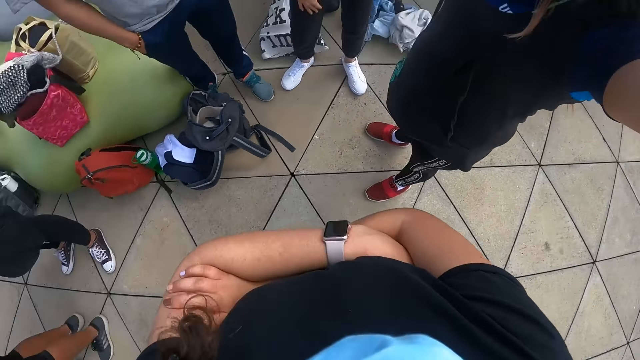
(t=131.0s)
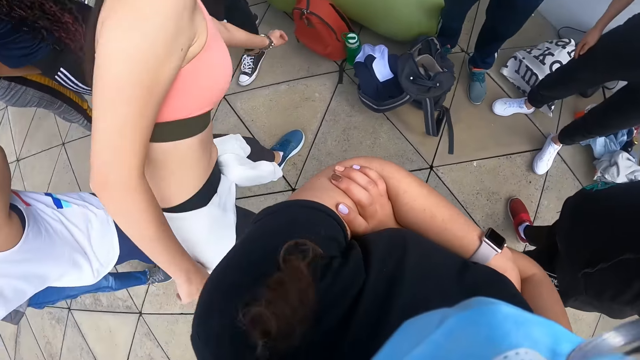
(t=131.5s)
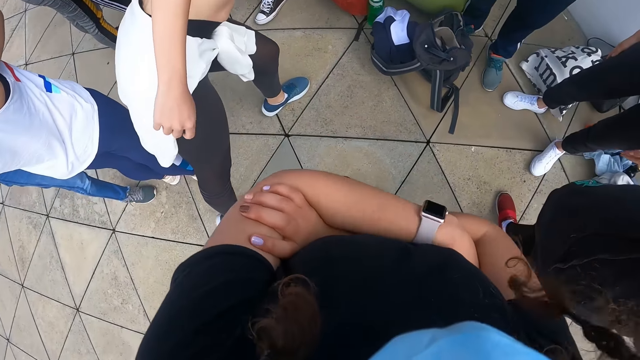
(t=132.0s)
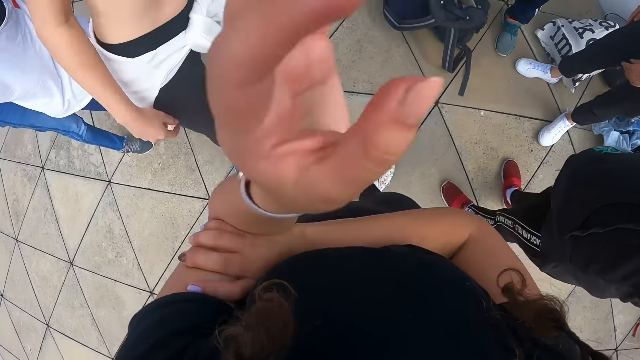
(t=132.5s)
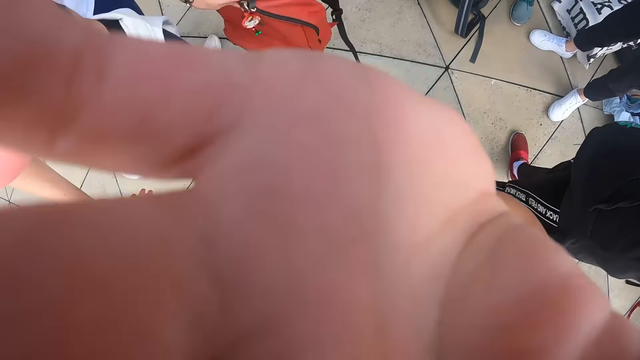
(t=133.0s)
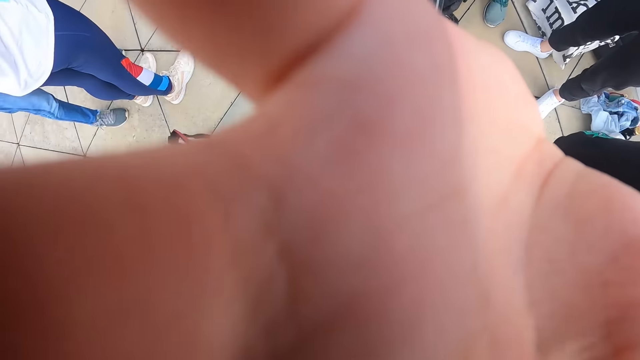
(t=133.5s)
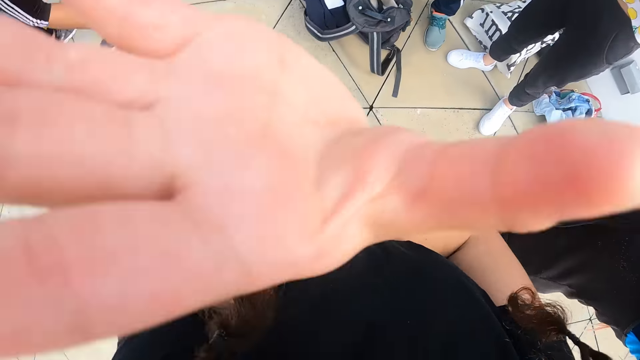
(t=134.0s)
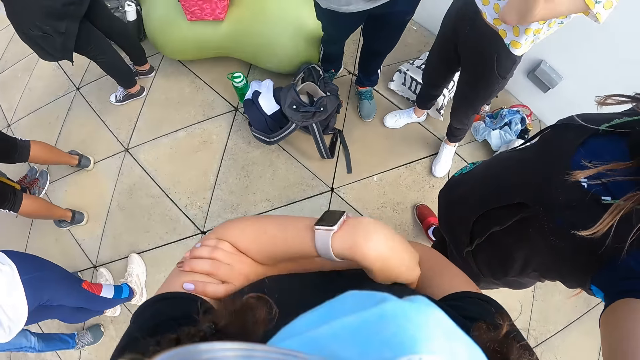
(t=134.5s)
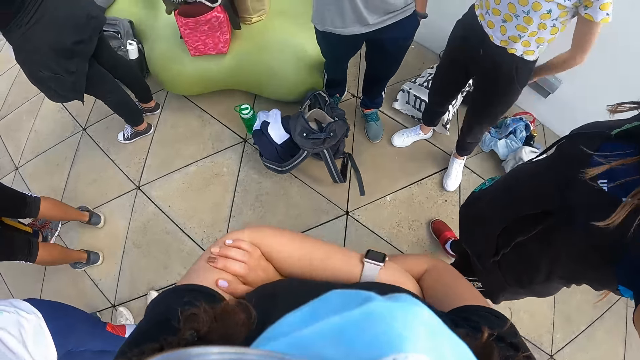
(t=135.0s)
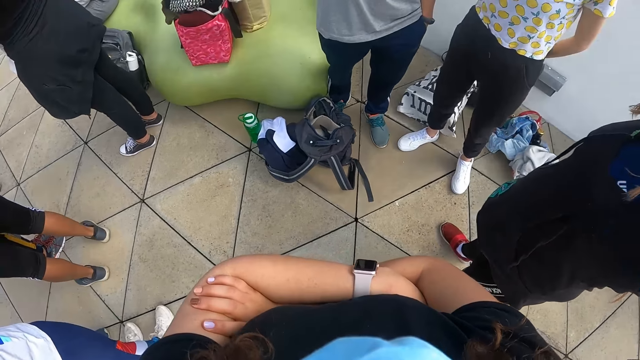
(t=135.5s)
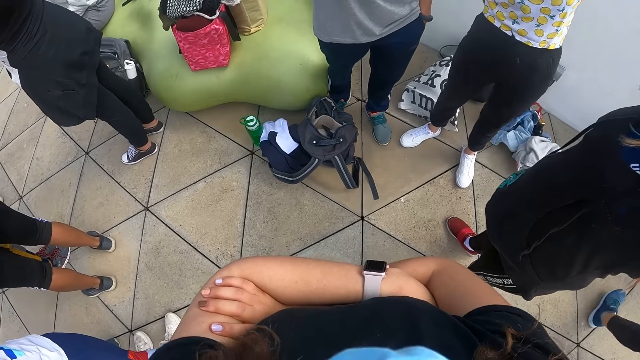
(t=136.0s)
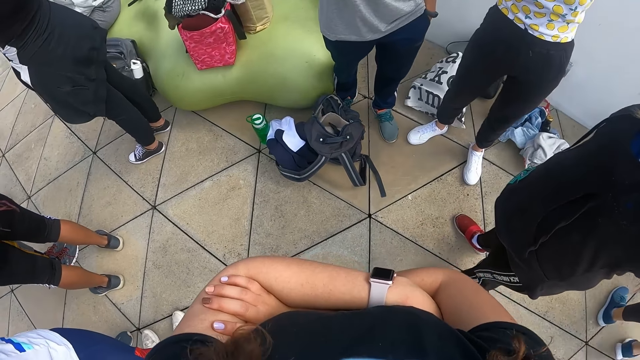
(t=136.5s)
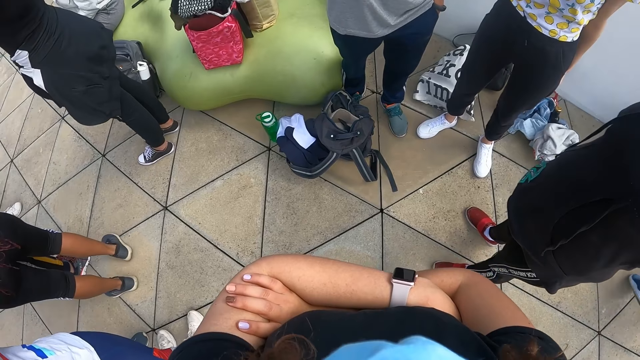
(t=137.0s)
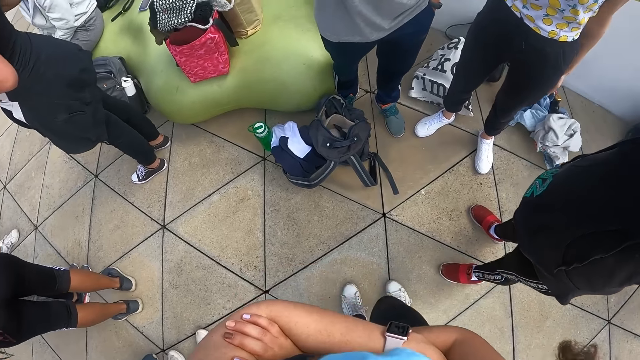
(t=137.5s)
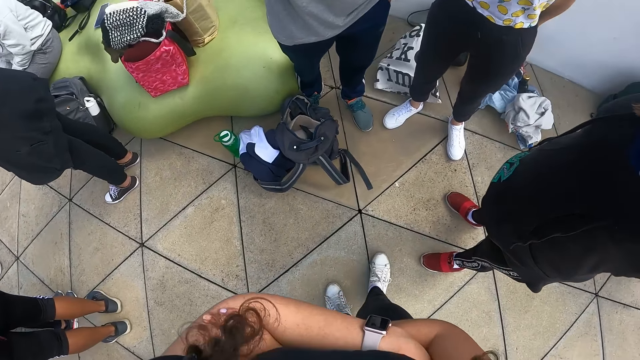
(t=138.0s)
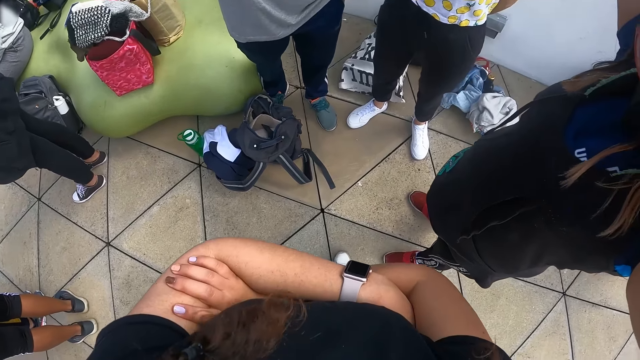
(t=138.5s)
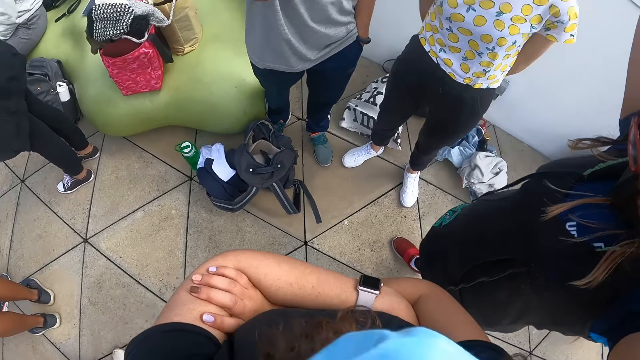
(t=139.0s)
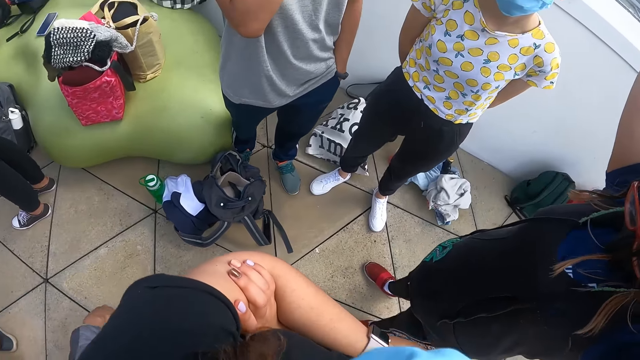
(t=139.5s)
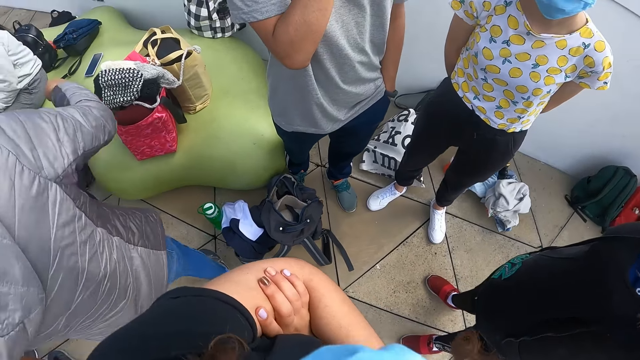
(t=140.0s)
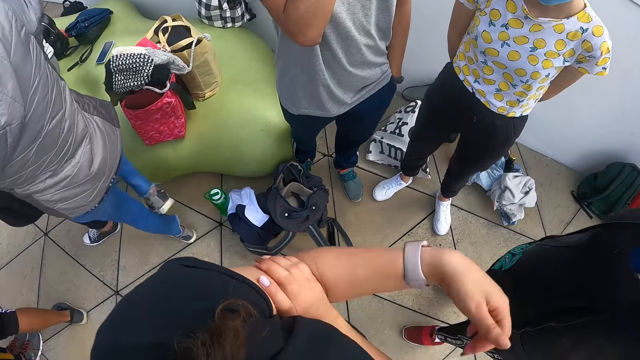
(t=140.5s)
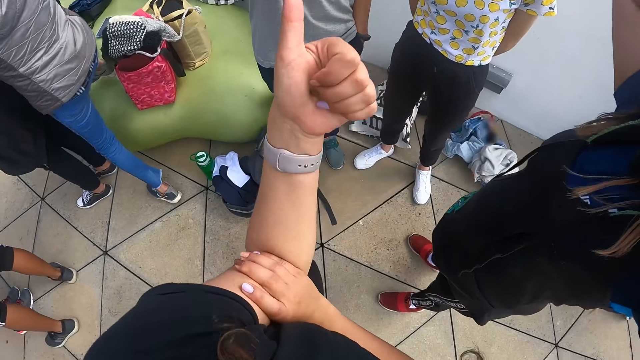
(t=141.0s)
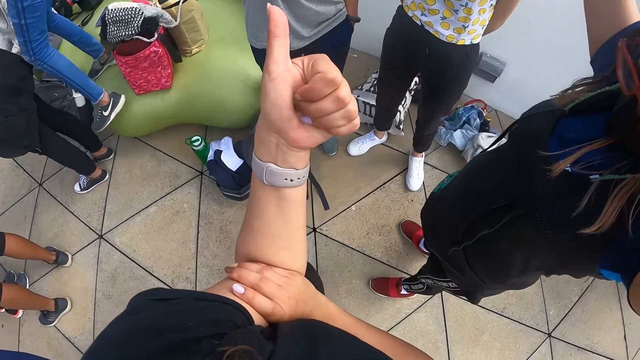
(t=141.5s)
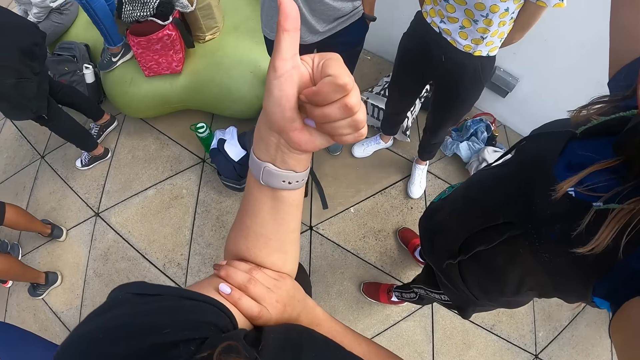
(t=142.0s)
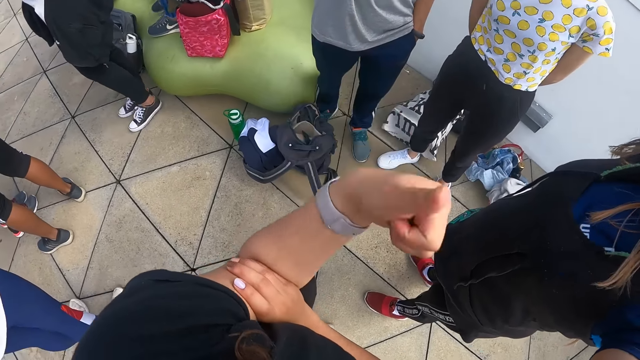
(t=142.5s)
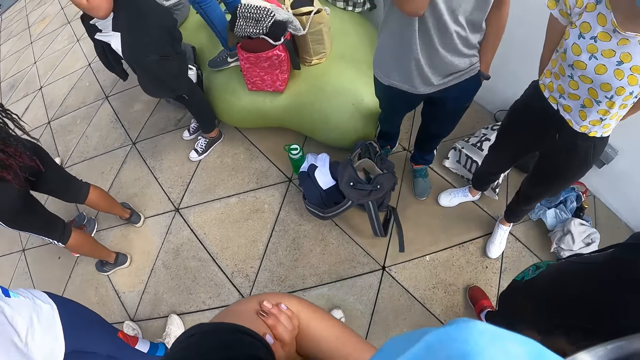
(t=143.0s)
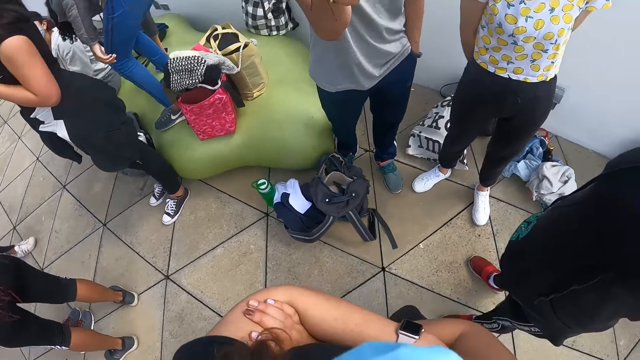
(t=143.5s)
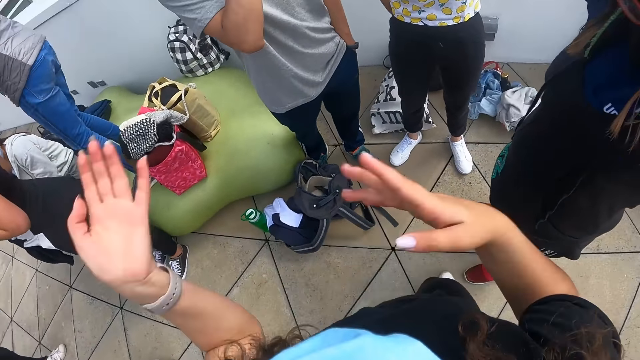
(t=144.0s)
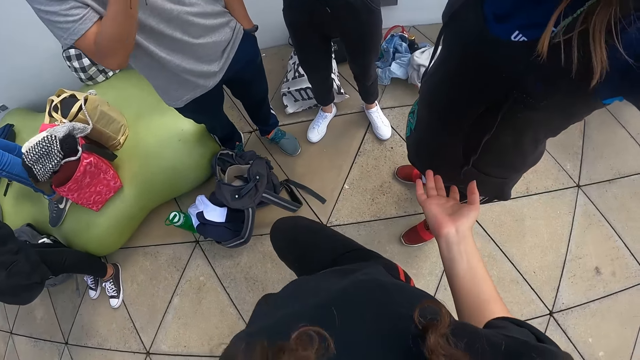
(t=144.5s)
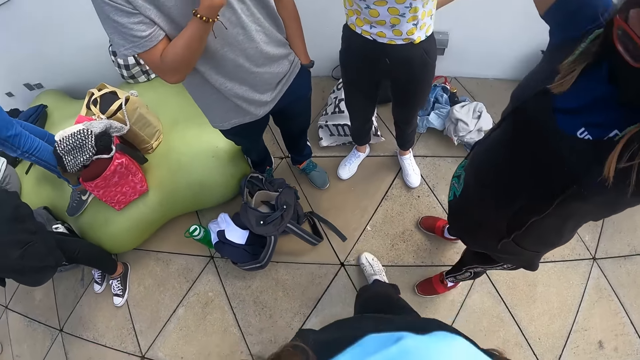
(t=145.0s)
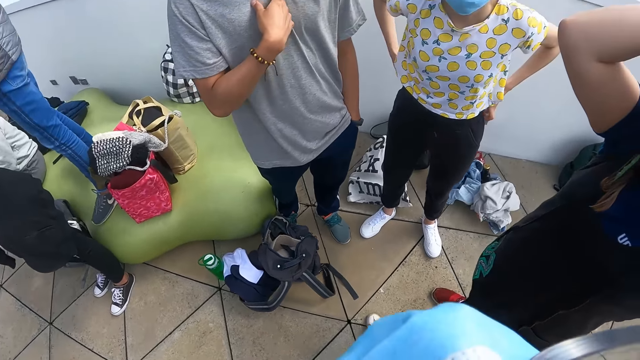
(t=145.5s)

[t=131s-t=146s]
The camera wearer turns left. A girl picks up a bag on the floor with her left hand. The camera wearer touches the camera on her face with her left hand. She adjusts the camera. She turns front. She raises her left hand. She converses with a person, another person and a third person. Another girl climbs on the sofa.

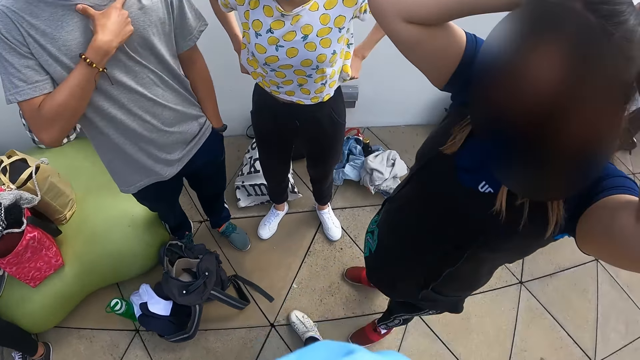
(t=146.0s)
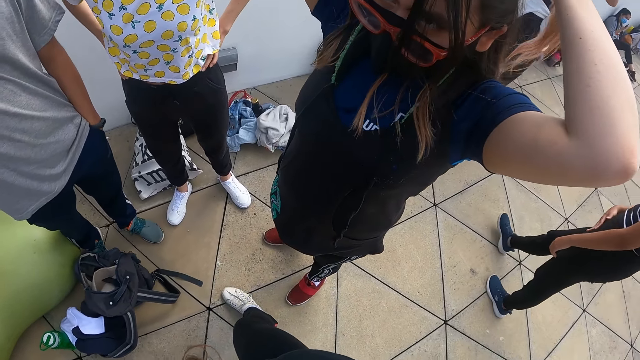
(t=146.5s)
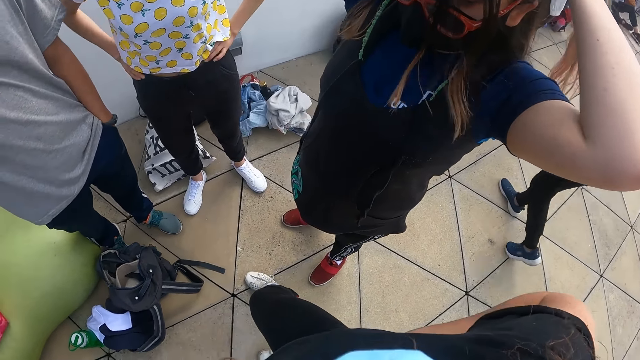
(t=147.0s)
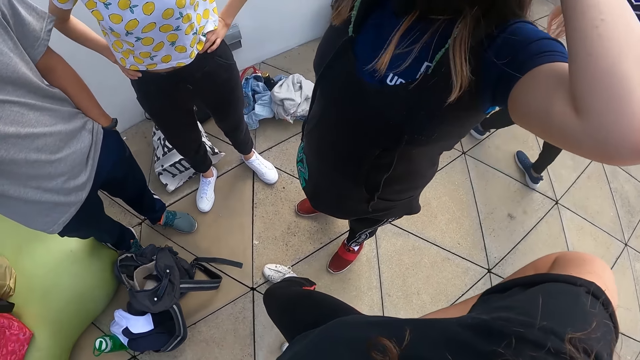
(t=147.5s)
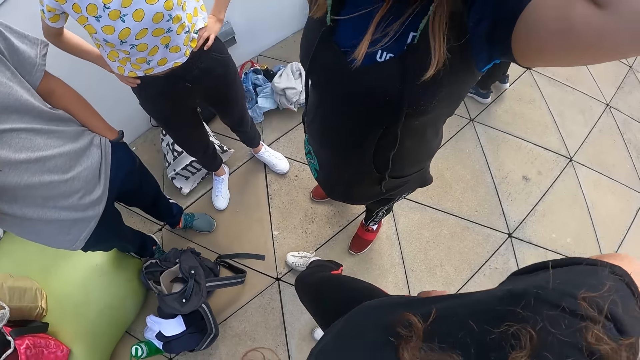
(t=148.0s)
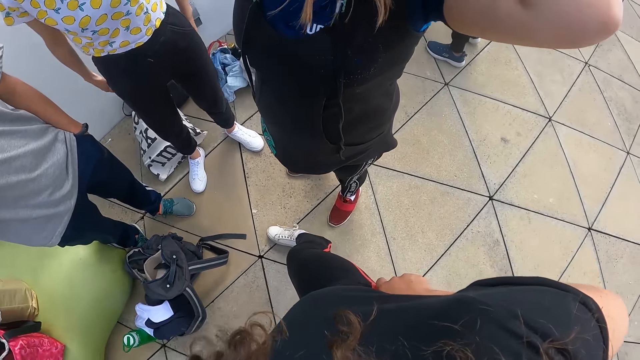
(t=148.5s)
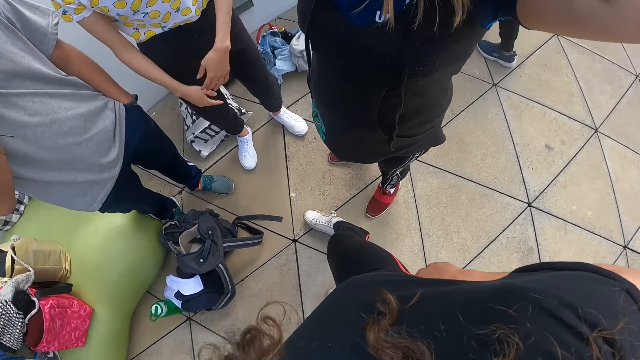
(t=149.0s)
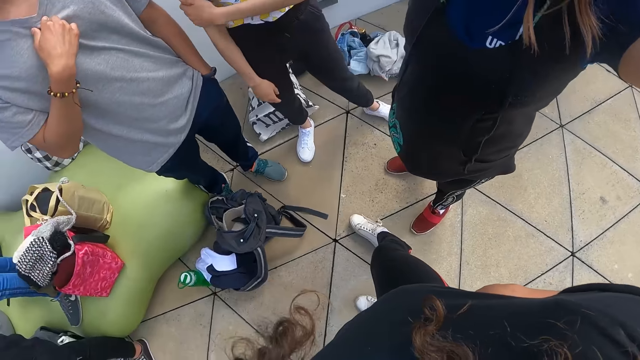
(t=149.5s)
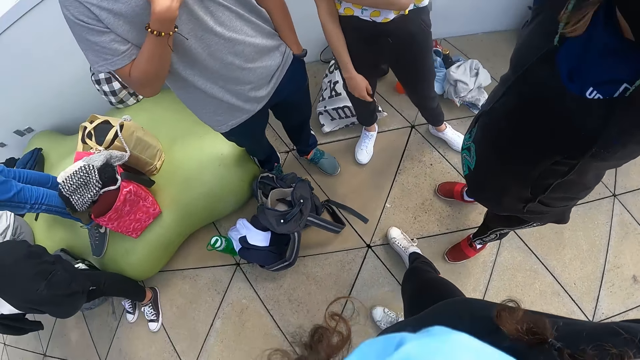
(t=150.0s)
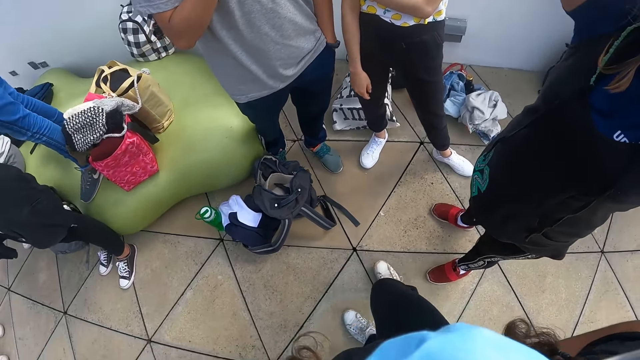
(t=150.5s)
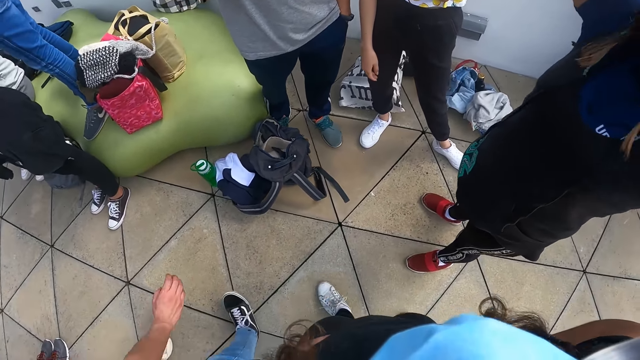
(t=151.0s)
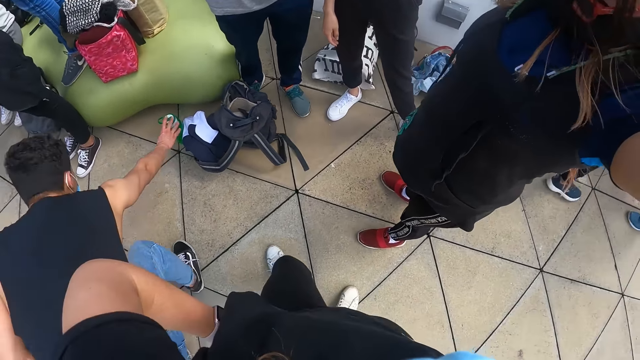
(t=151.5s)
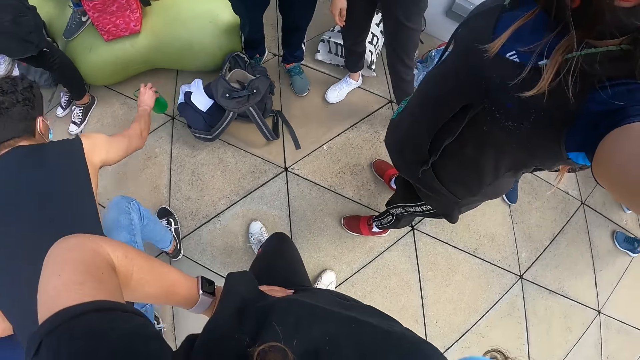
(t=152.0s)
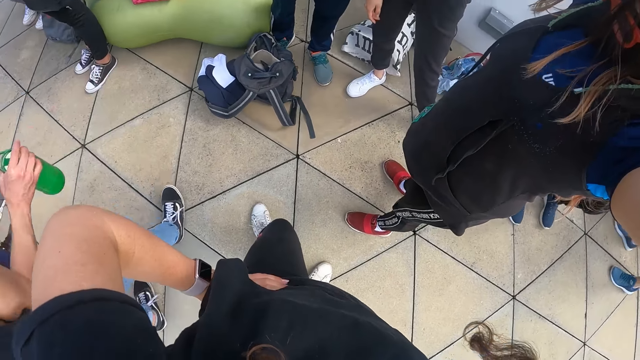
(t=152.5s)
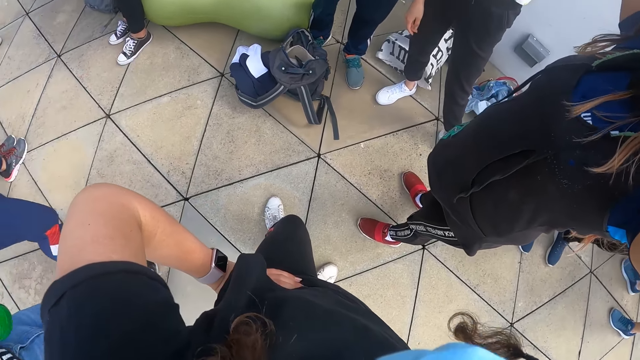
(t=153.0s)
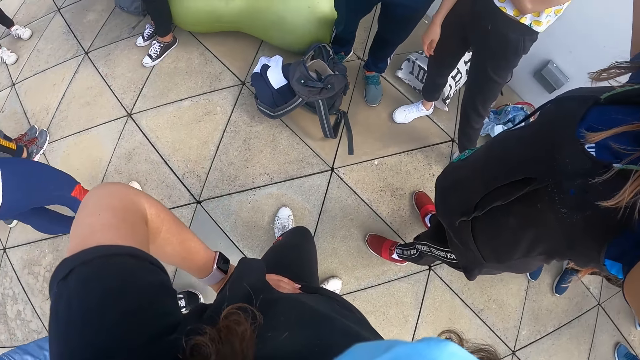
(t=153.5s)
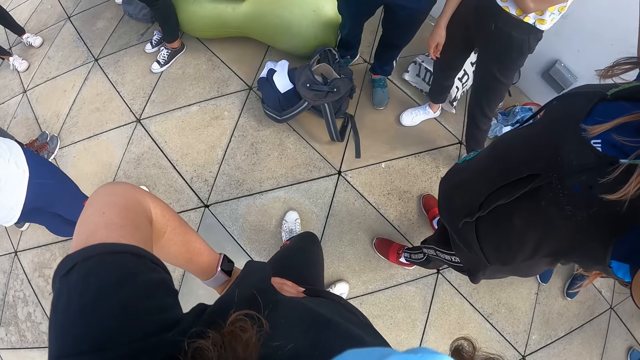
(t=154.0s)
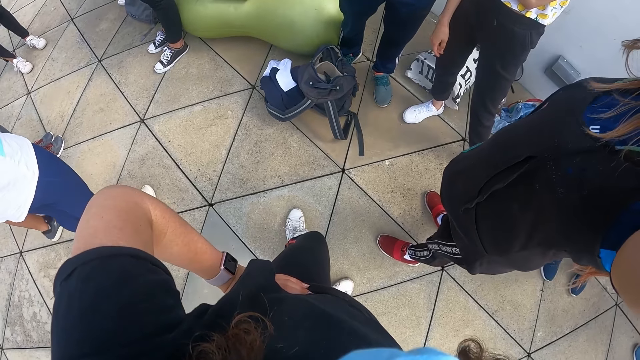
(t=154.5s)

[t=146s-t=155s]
A boy picks up a bottle on the floor with his right hand.
